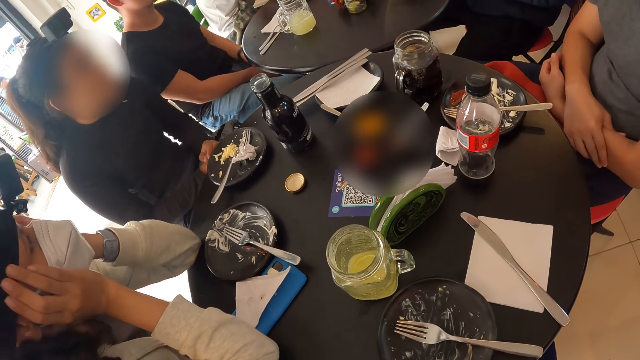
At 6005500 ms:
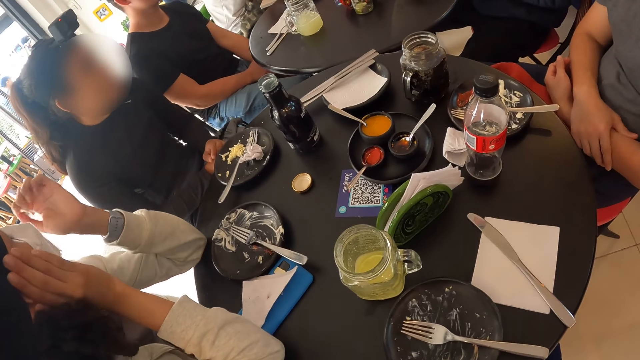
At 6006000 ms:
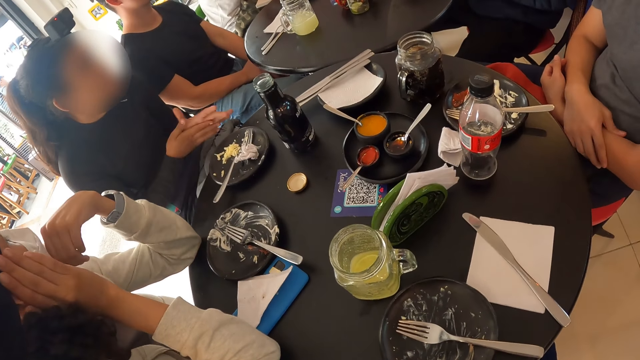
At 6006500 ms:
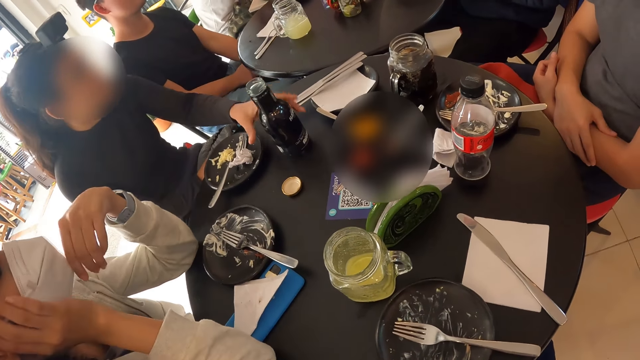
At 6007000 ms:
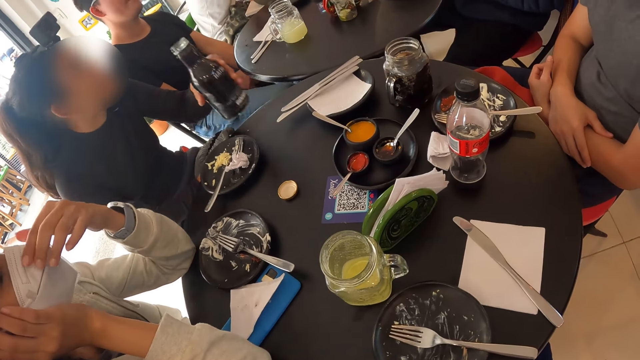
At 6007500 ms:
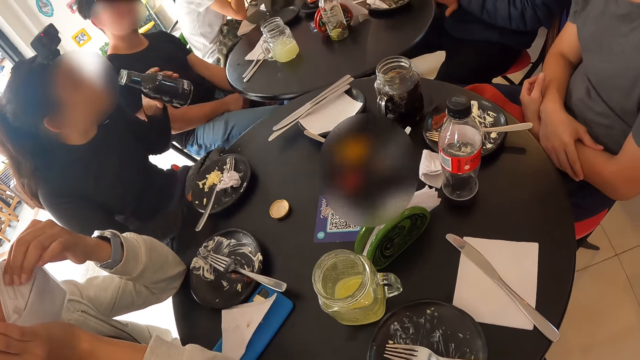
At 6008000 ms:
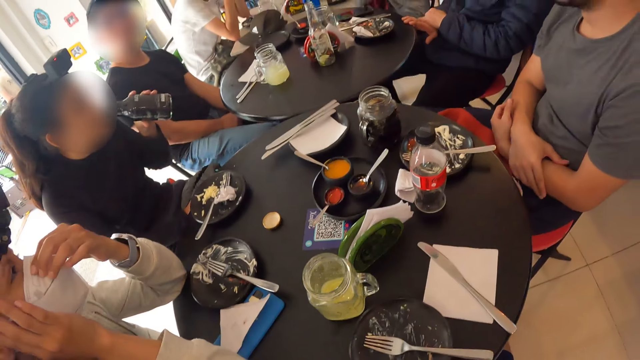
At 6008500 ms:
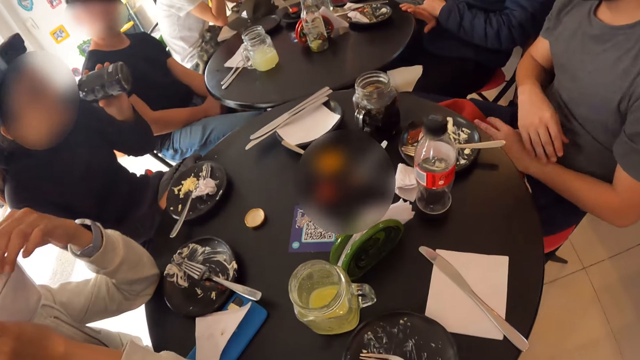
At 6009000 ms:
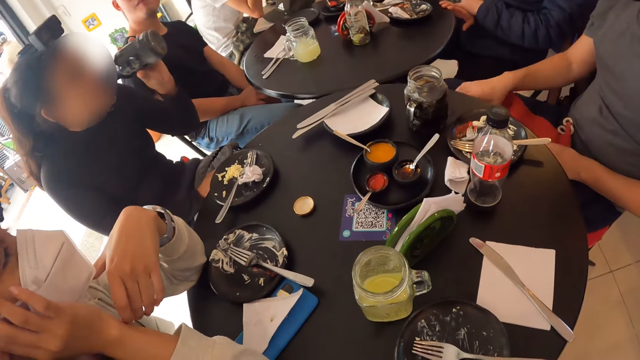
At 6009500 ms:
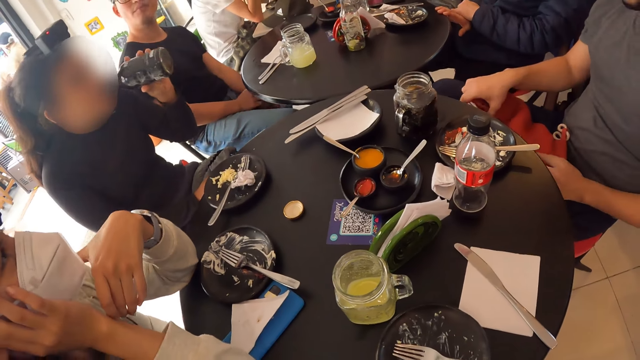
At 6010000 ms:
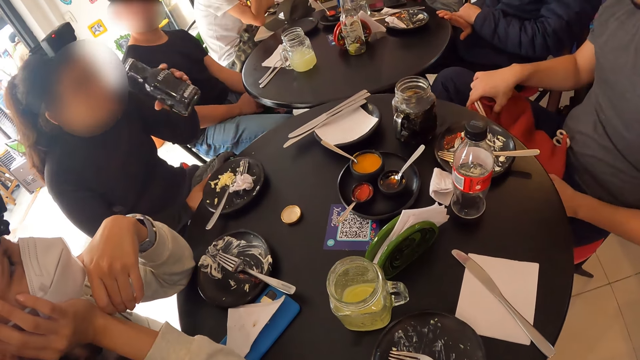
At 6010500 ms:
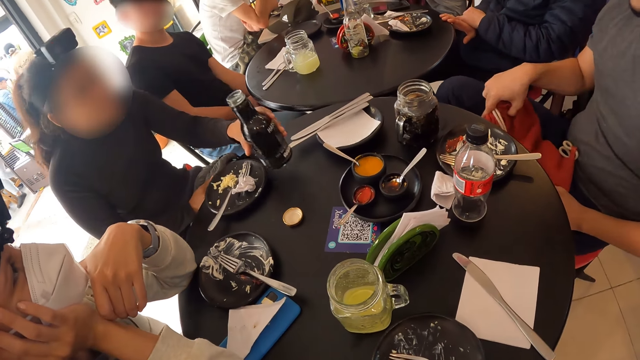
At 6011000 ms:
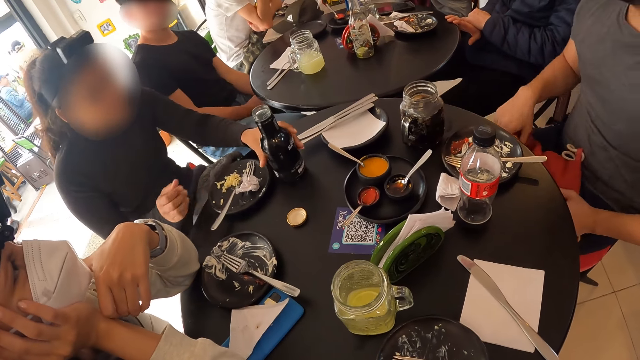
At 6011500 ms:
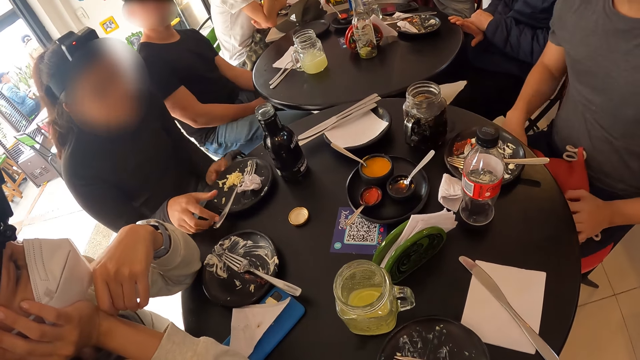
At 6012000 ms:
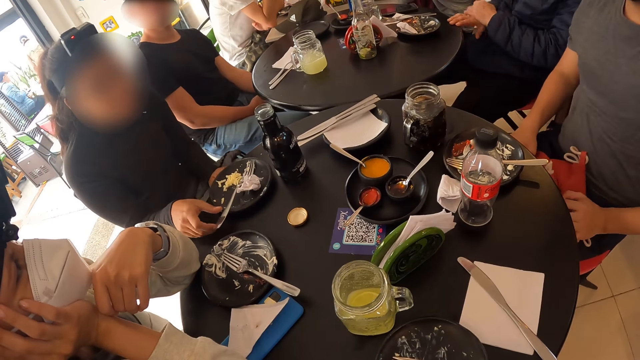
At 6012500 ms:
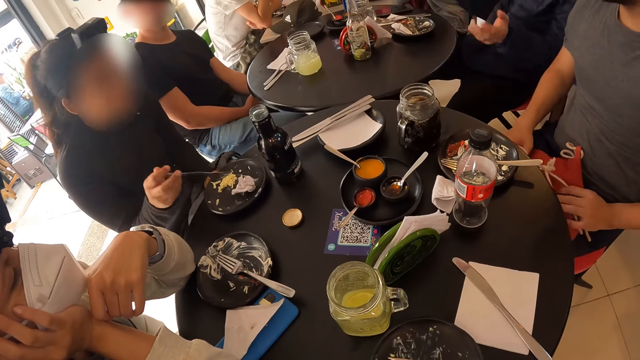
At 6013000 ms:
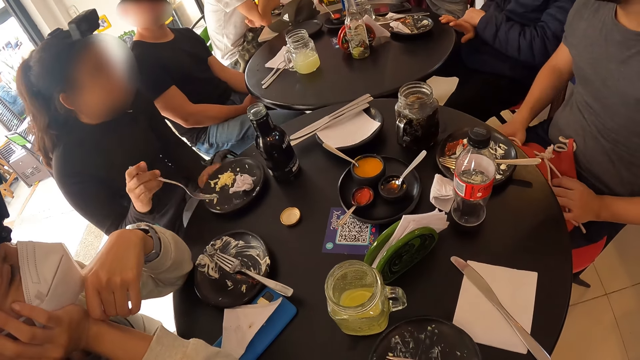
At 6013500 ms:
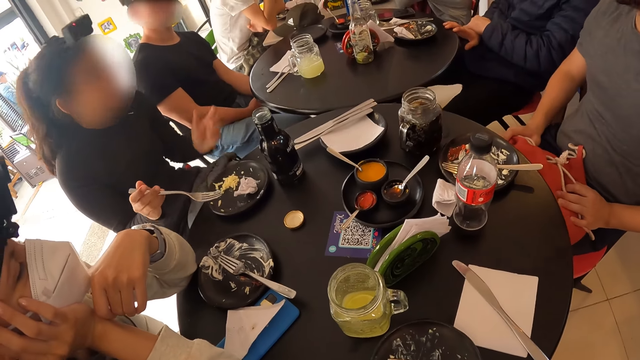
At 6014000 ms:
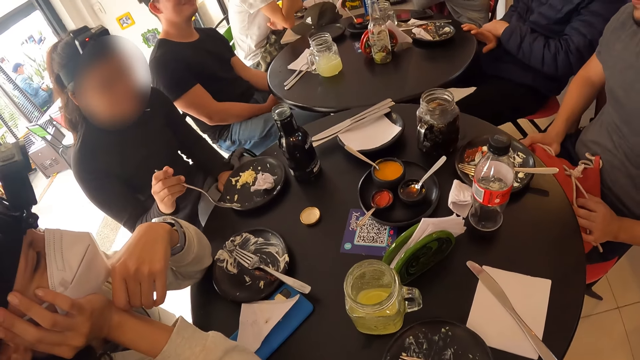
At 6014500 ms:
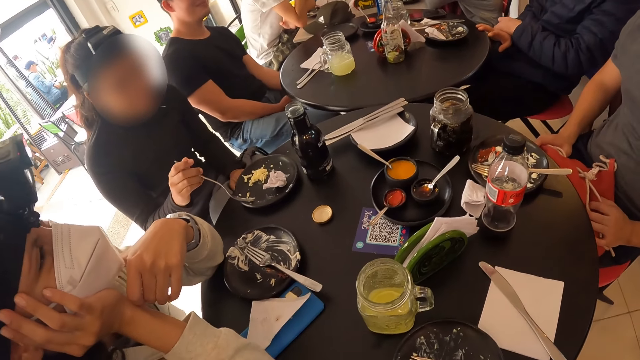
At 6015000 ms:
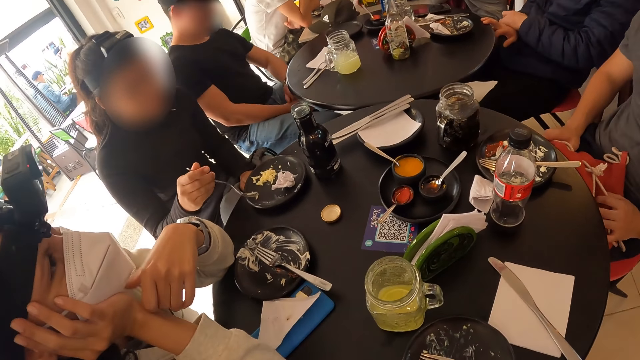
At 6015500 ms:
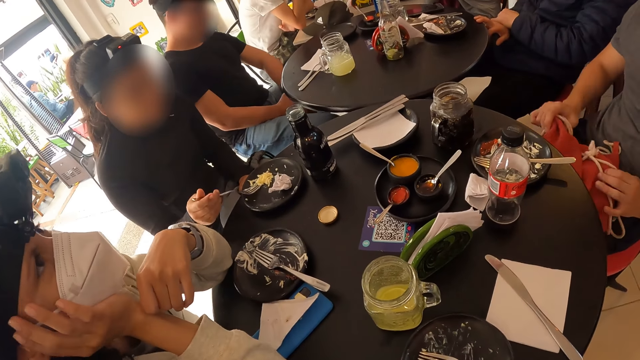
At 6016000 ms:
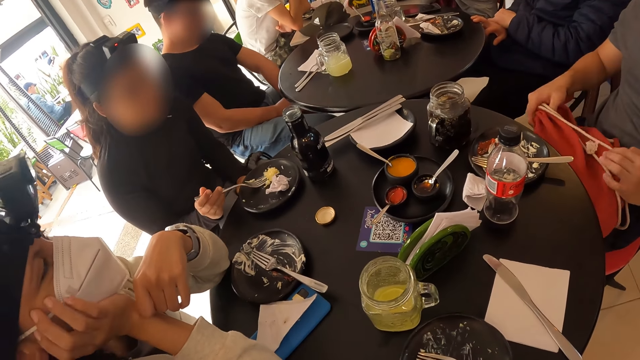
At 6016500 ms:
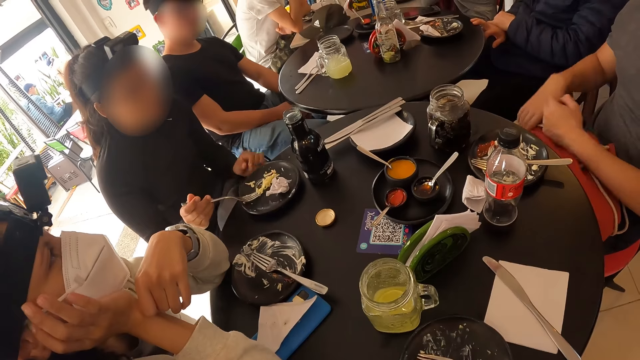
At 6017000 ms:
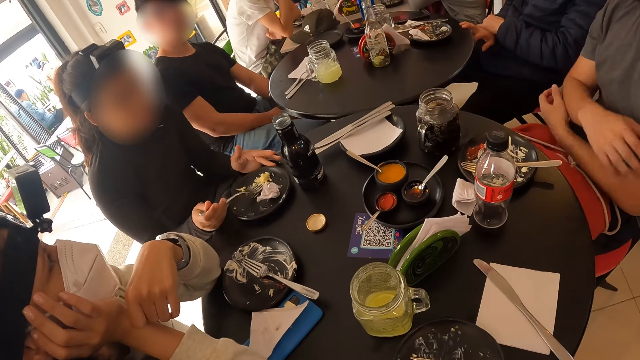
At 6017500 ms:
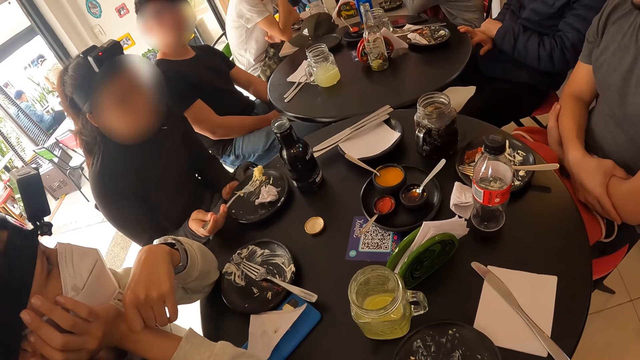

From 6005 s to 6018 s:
A woman picks the bottle of malt from the table with her left hand. She drinks from the bottle of malt in her left hand. A man adjusts a backpack on his legs with his right hand. The woman drops the bottle of malt on the table with her left hand. She picks the fork from the plate with her right hand. Another man places his right hand on the table. The woman scrapes the cheesecake on the plate with the fork in her right hand.

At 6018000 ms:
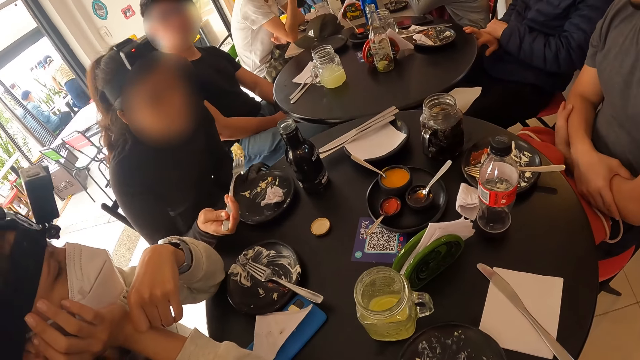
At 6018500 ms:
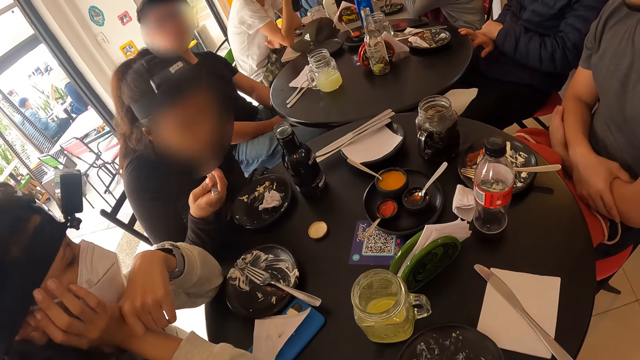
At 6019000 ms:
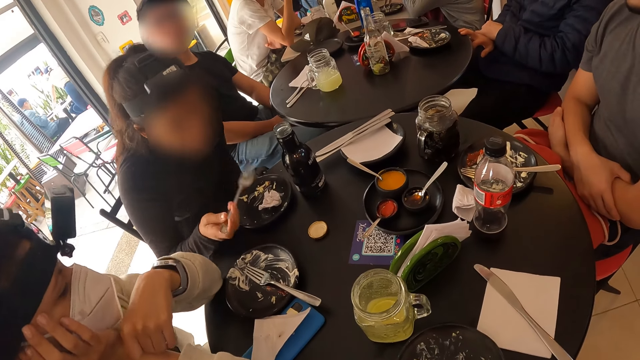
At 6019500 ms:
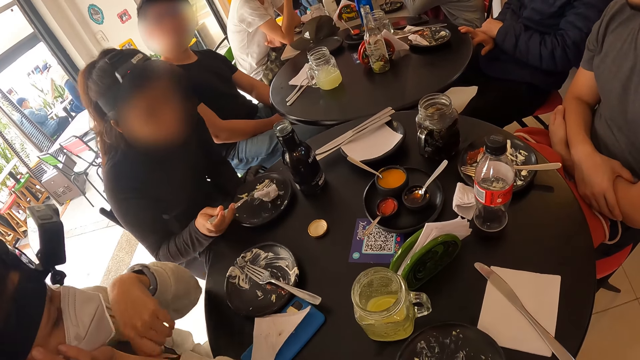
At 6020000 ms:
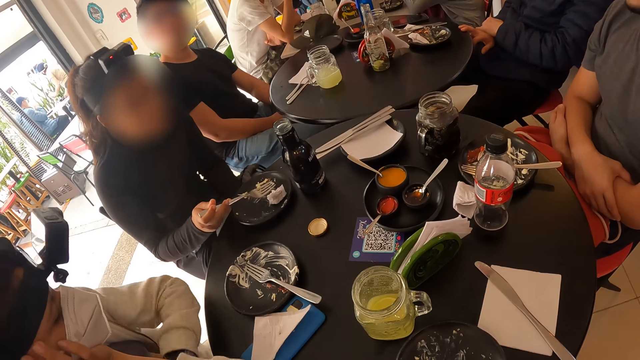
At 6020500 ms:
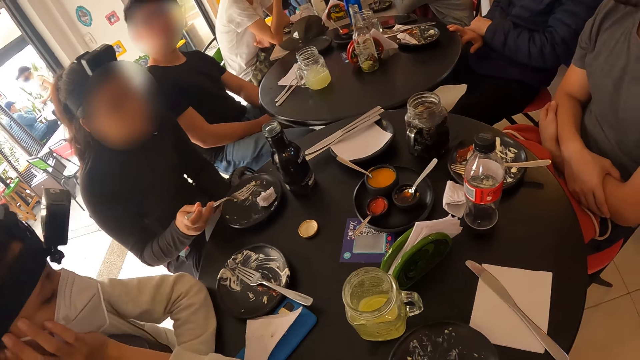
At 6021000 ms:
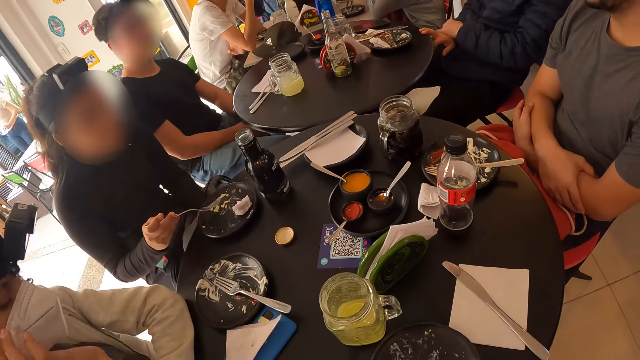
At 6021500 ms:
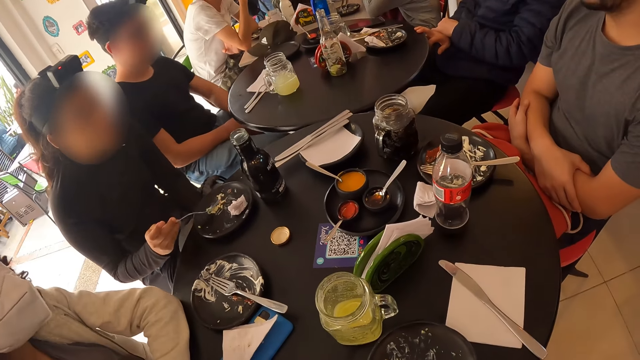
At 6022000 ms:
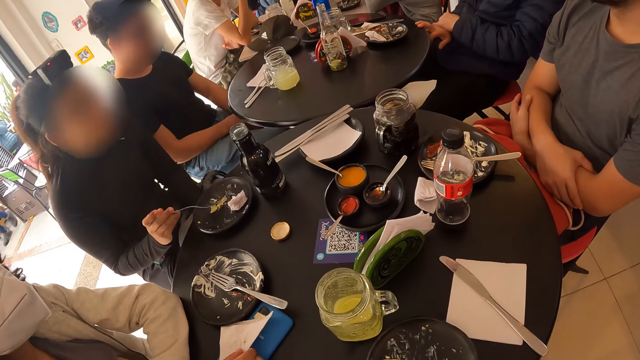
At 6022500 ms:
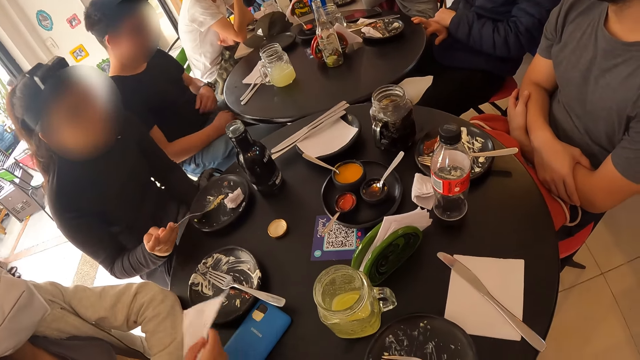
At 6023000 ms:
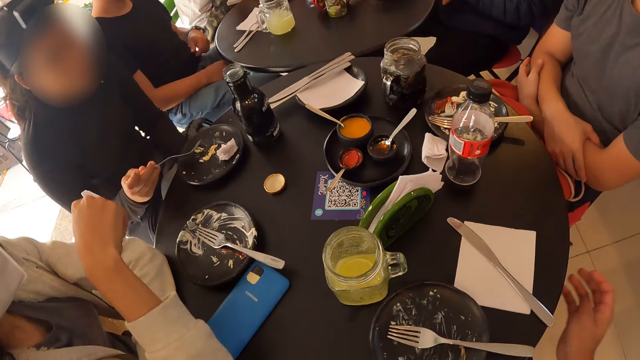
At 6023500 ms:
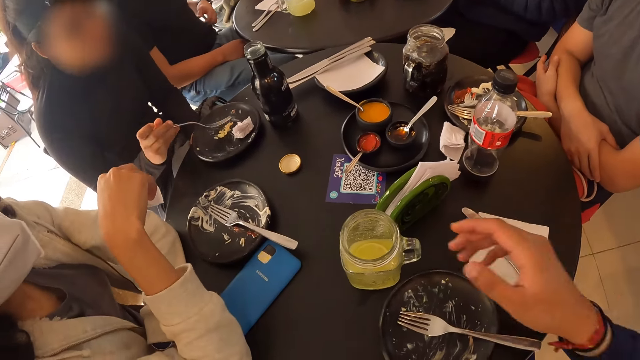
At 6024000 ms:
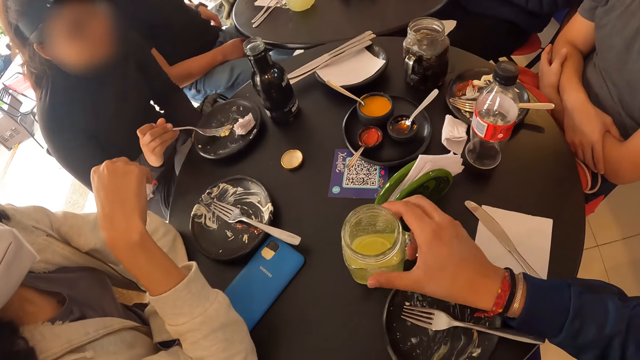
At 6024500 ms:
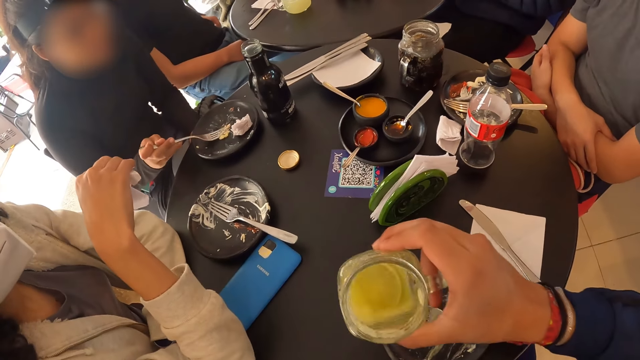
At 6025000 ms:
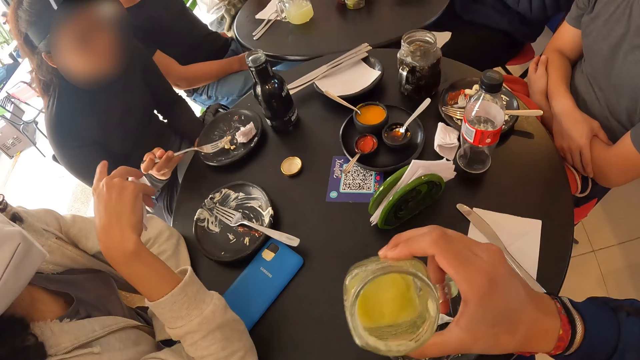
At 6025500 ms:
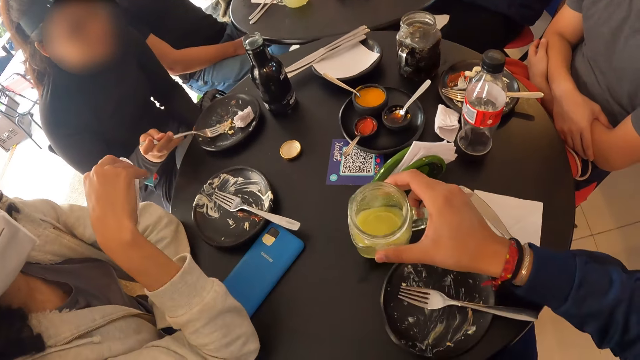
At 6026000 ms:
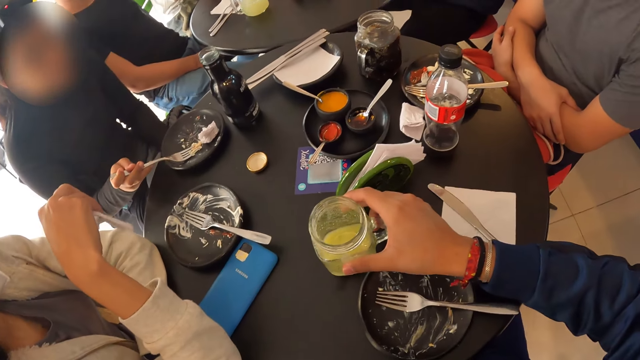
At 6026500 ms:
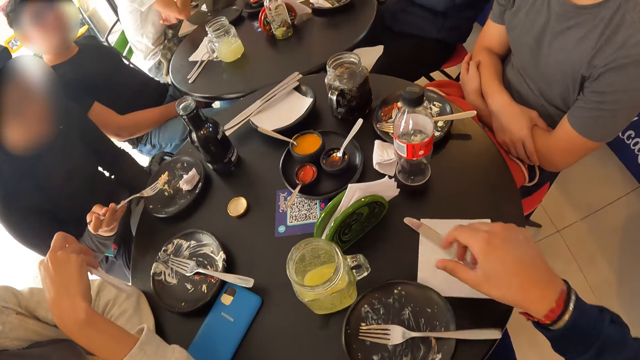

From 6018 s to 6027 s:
A woman puts the cheesecake in her mouth with the fork in her right hand. She scrapes the cheesecake on the plate with the fork in her right hand. Another woman picks a serviette on a phone on the table with her right hand. The first woman folds the serviette in her right hand. The camera wearer picks up the glass mug of lemonade with his right hand. A man puts his left hand in the pocket of his trousers. The camera wearer drinks from the glass mug of lemonade with his right hand. He shakes the drink inside the mug. He drops the glass mug of lemonade on the table with his right hand.
